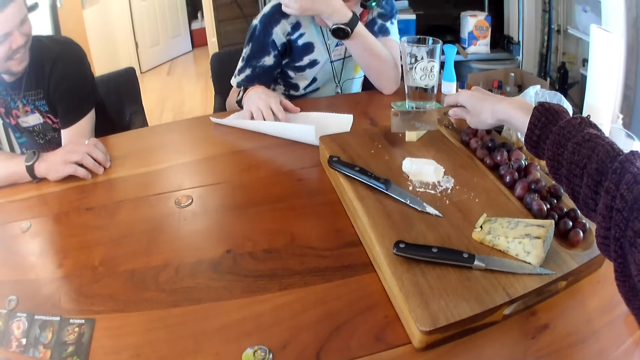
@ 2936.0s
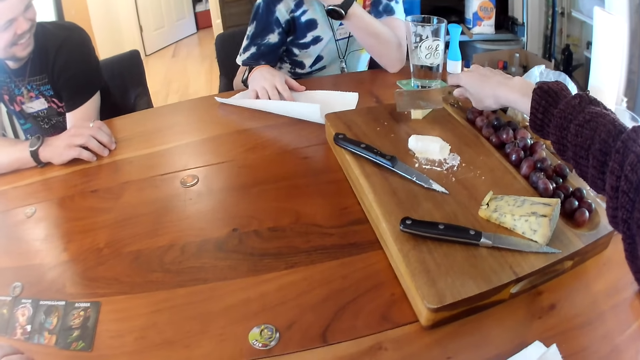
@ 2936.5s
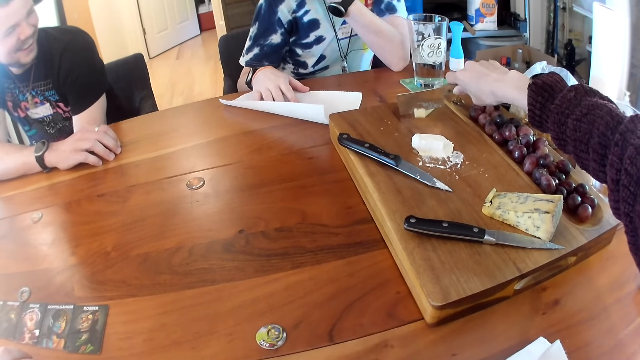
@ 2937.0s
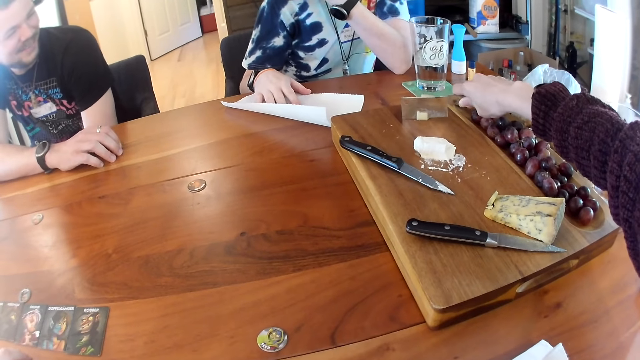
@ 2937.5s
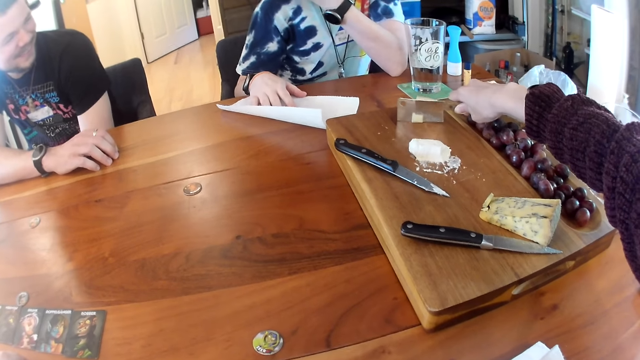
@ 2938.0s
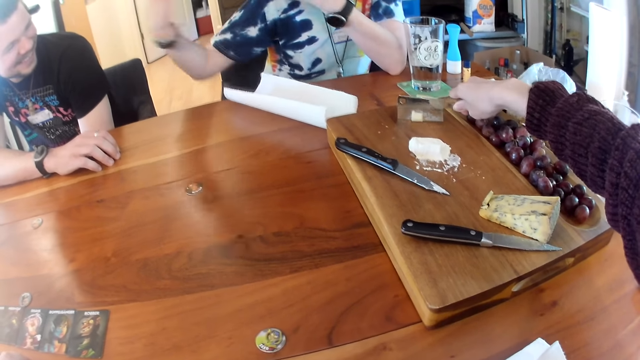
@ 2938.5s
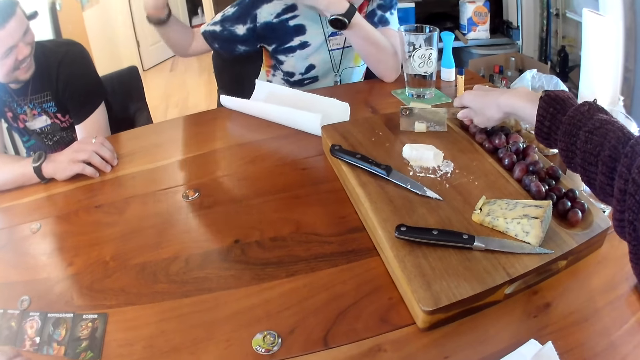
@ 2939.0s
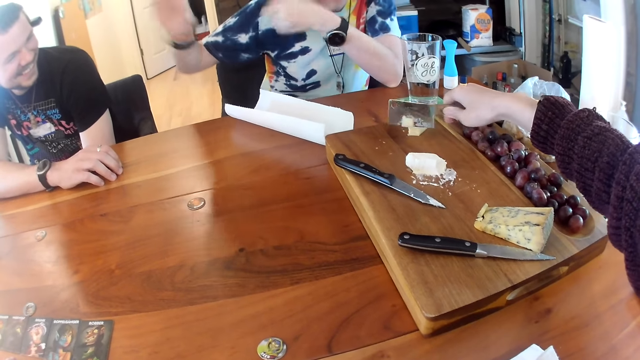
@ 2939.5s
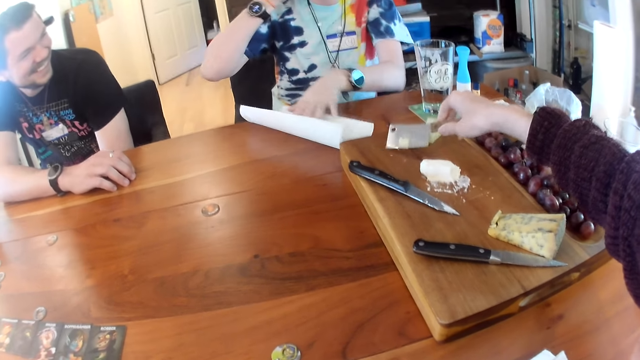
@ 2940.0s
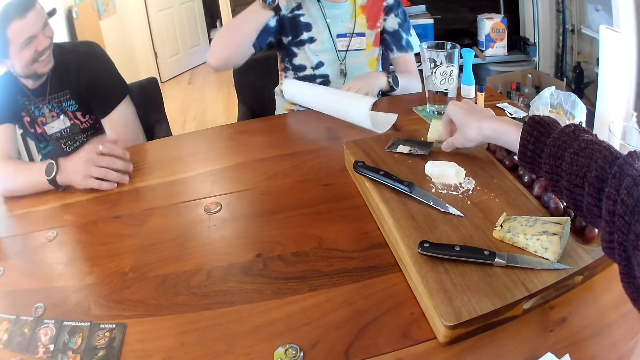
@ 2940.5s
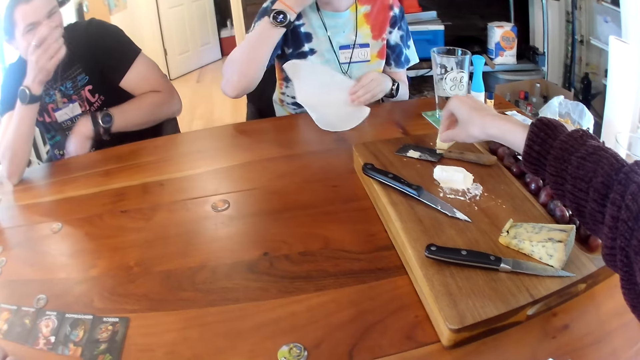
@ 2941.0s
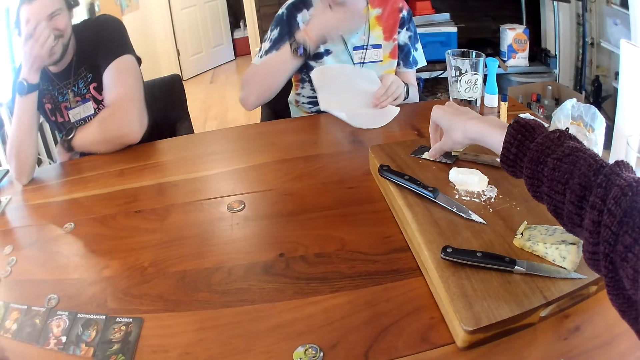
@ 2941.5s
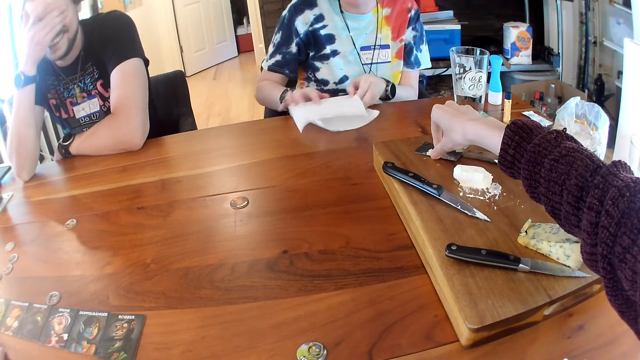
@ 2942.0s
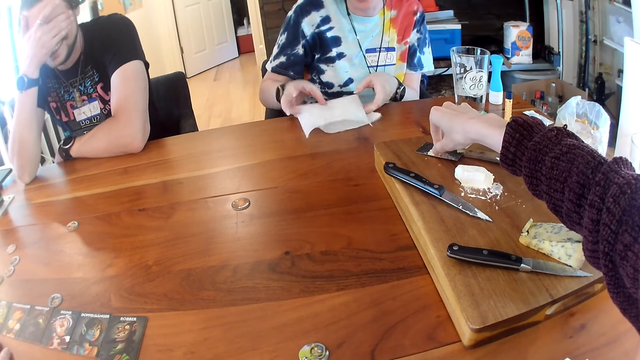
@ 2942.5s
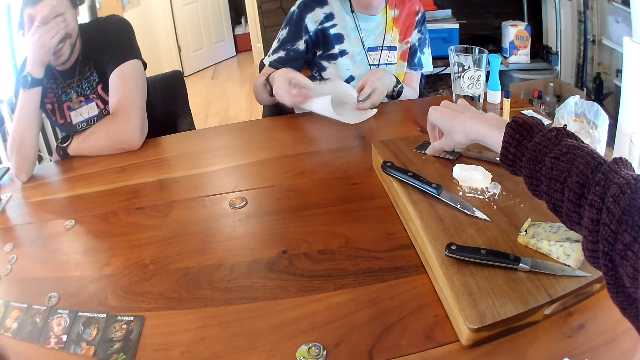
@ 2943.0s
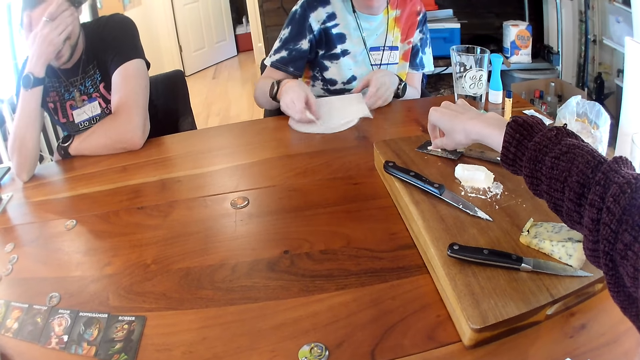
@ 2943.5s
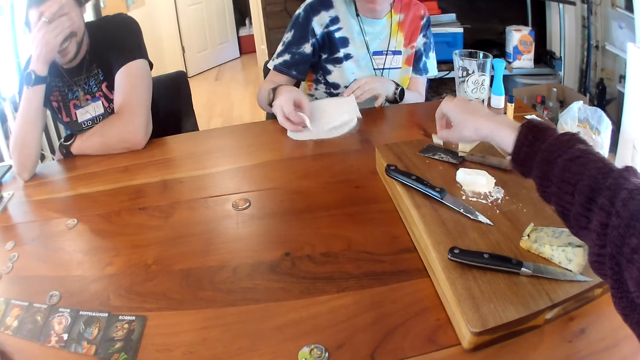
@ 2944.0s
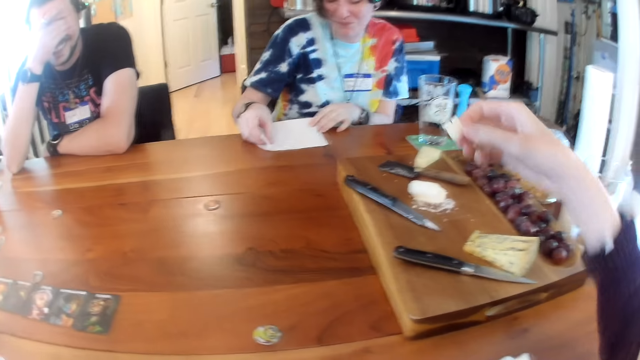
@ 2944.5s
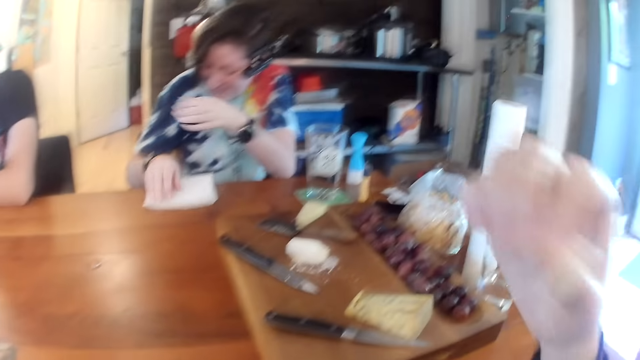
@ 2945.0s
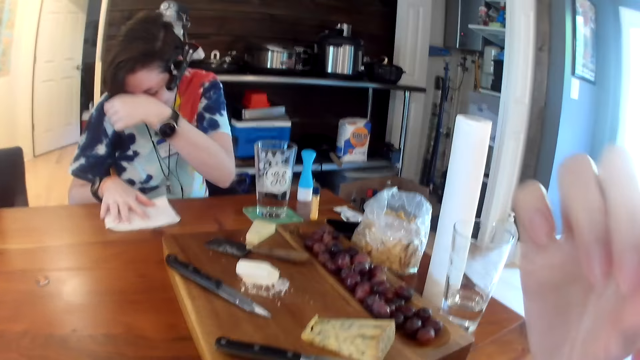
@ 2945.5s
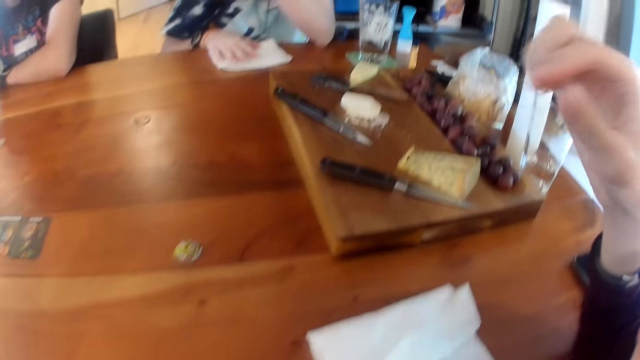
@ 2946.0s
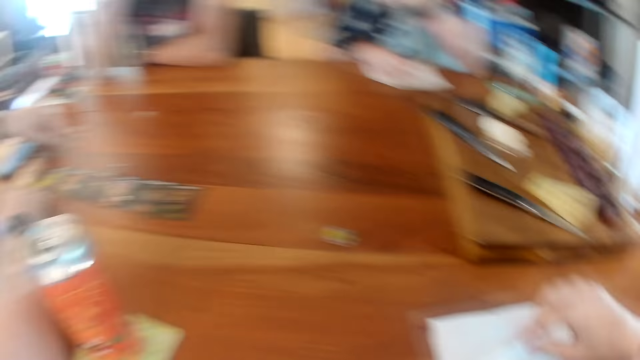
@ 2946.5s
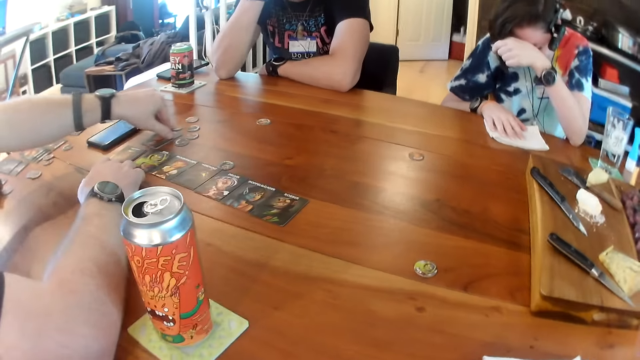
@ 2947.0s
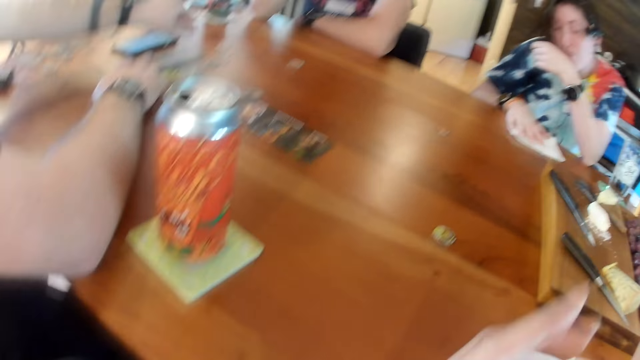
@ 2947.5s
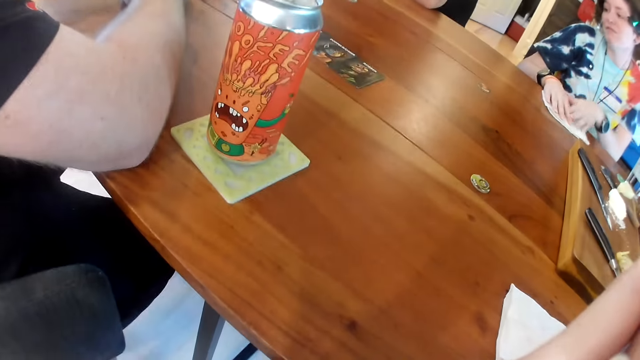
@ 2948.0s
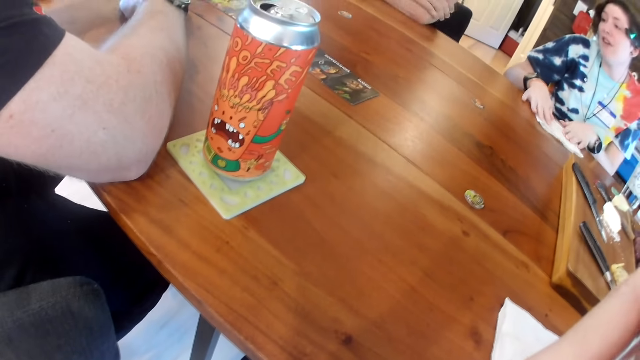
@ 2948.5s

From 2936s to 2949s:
A man talks to a woman. The woman waves her right hand. The woman holds the piece of paper towel on the table with her left hand. The camera wearer drops the knife on the tray with her right hand. She picks up the cut piece of cheese from the knife with her right hand. Another man covers his face with his right hand. The woman folds the piece of paper towel on the table with both hands. The camera wearer eats the cut piece of cheese in her right hand. The first man converses with the camera wearer, the woman and the other man. The woman covers her face with her left hand. The first man moves some coins on the table with his left hand.

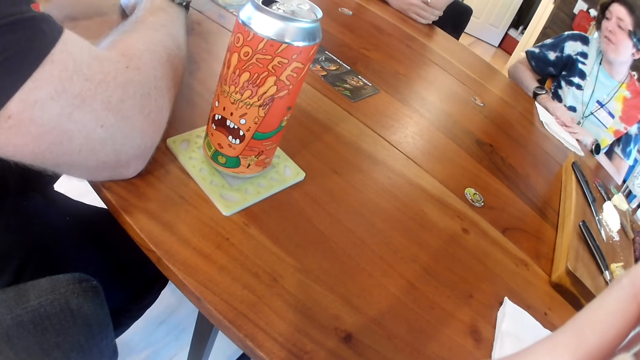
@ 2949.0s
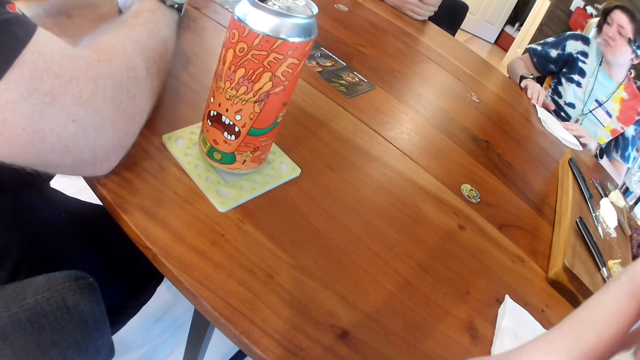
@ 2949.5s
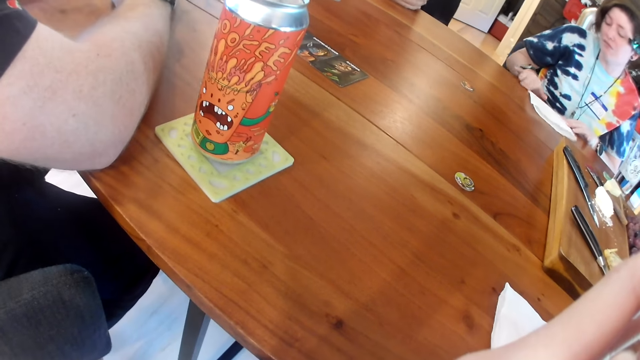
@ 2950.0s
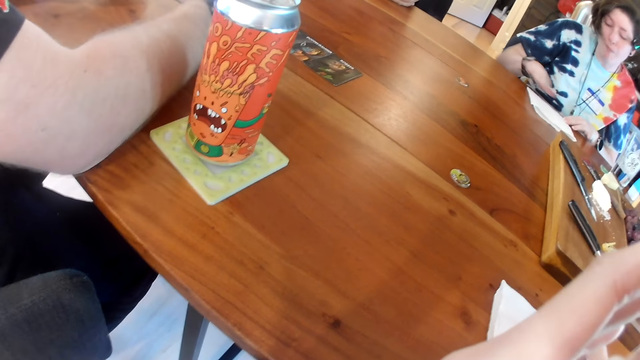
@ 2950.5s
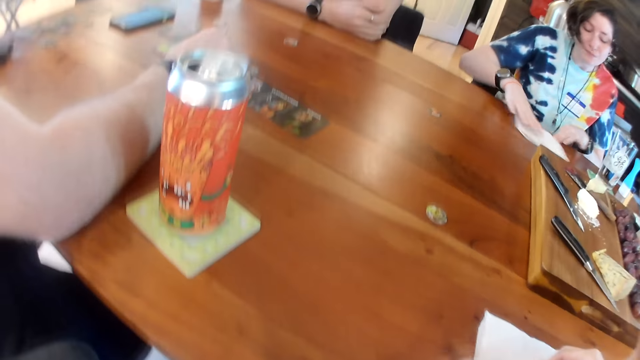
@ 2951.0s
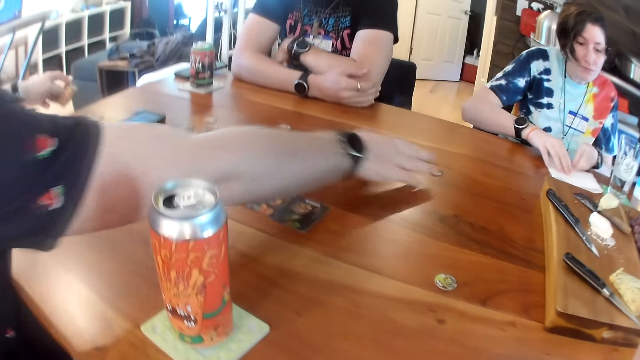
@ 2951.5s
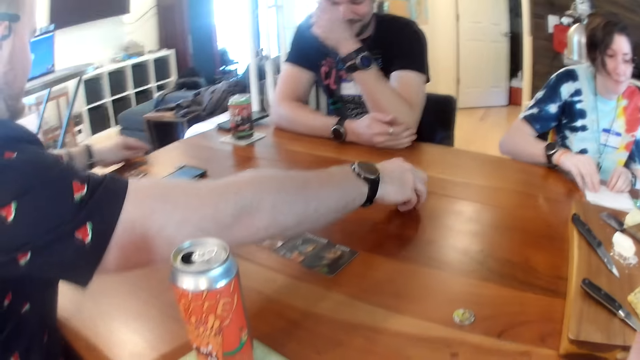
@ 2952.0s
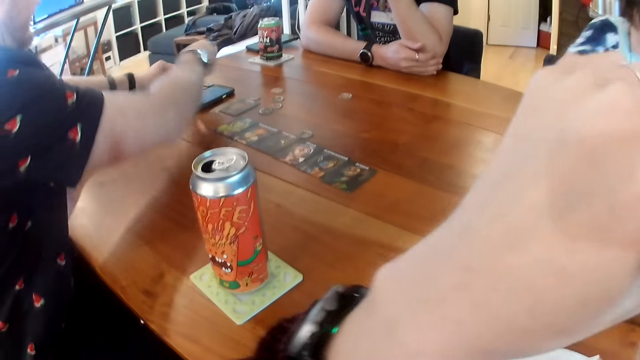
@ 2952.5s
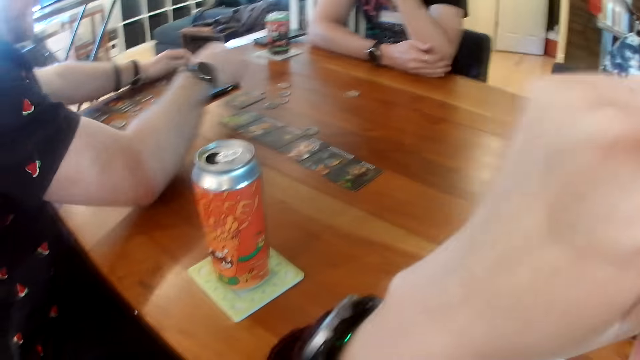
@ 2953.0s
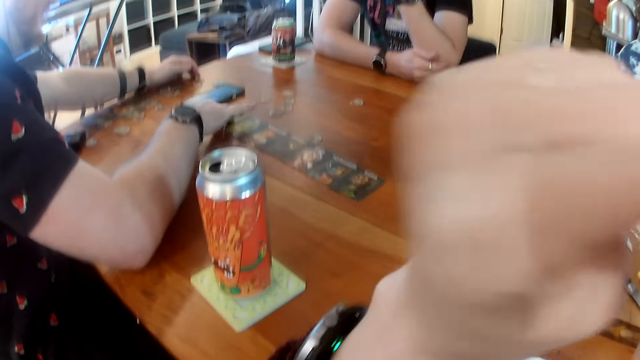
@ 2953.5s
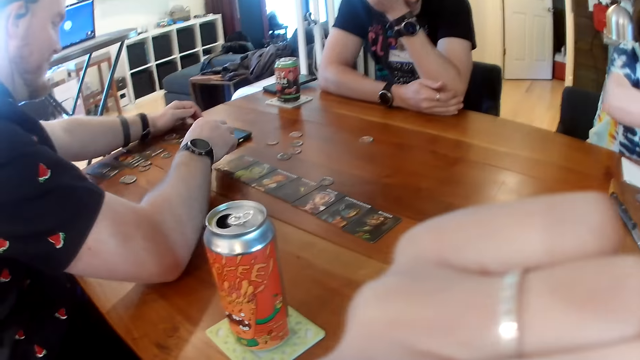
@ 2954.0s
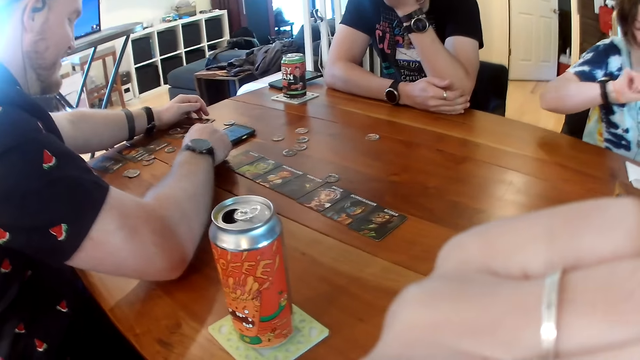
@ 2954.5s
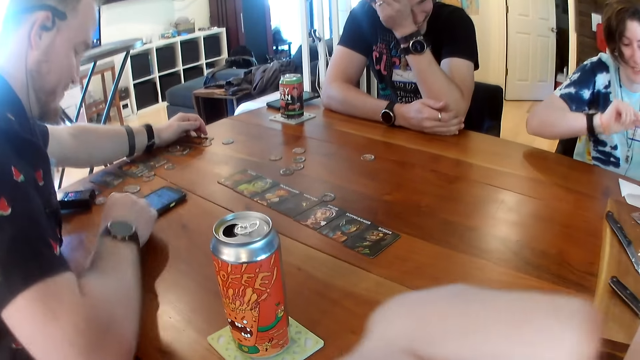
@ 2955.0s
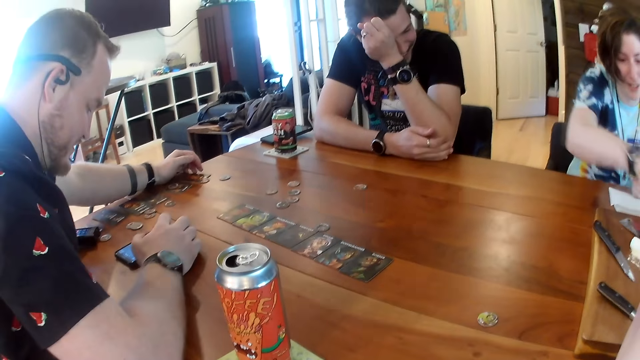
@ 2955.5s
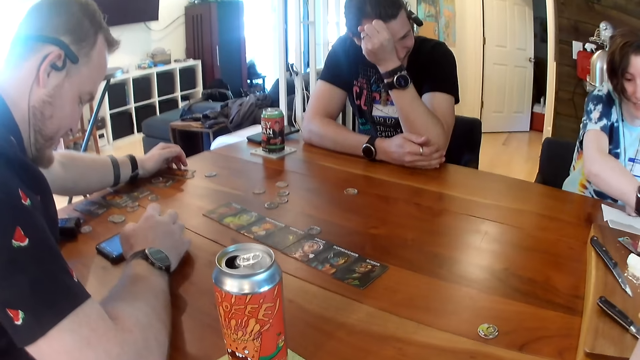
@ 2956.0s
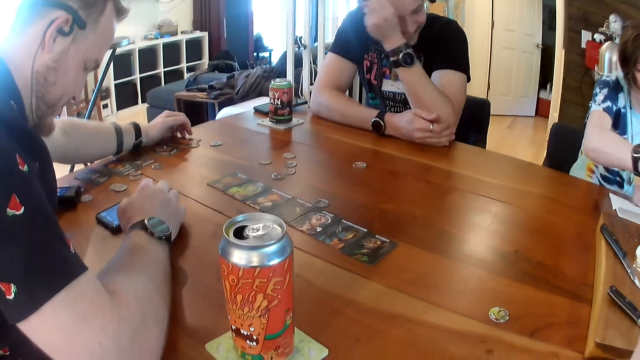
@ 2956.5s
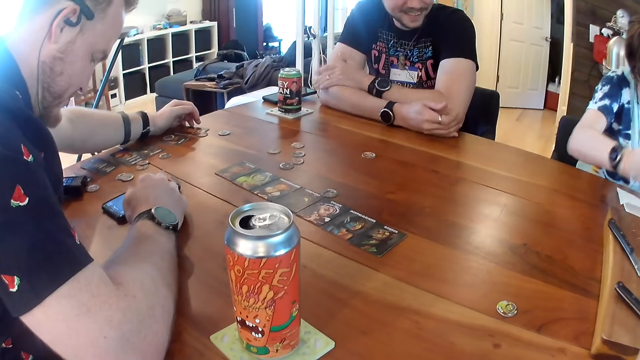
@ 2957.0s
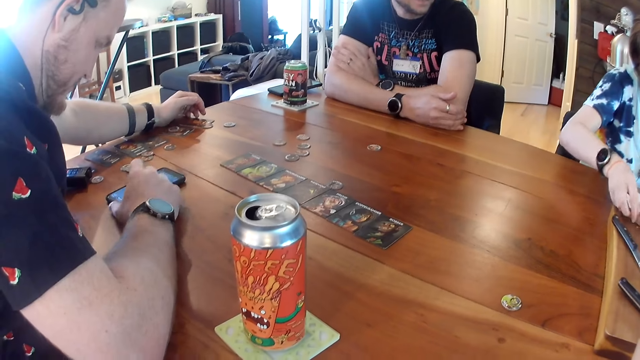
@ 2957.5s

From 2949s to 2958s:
The woman interacts with the man. The woman folds the piece of paper towel on the table with both hands. Another man talks to the first man. The first man picks a coin from the table with his right hand and drops the coin on the table with his right hand. The camera wearer wipes her nose with her left hand. The first man moves a card on the table with his right hand. The first man arranges the cards on the table. He moves the phone on the table with his right hand. The other man covers his face with his left hand. The first man presses the phone with his right hand. The first man operates the phone.
